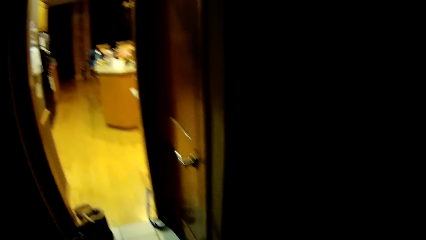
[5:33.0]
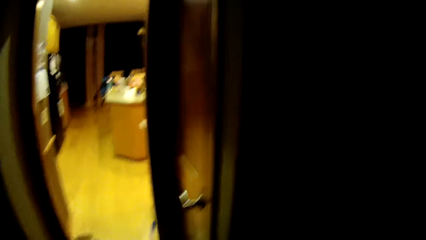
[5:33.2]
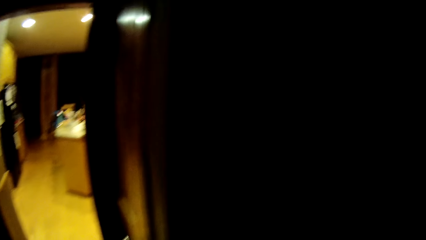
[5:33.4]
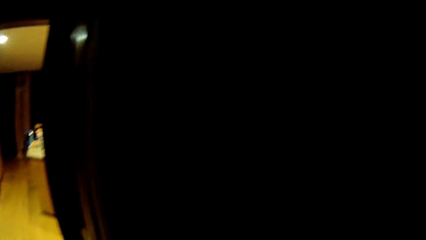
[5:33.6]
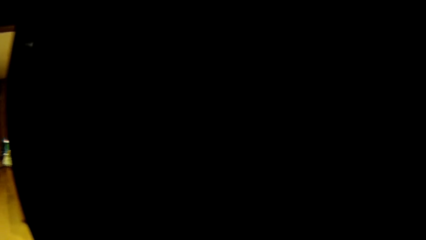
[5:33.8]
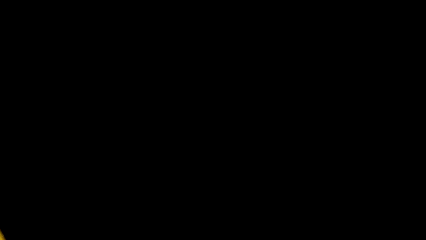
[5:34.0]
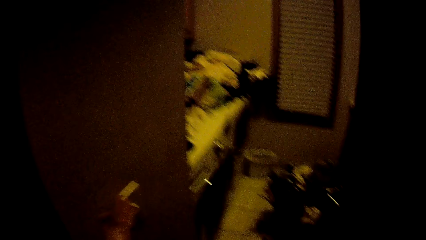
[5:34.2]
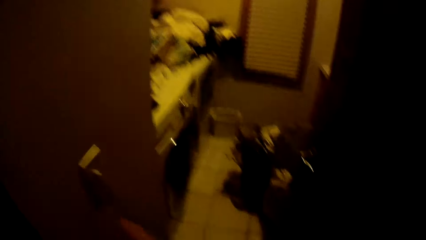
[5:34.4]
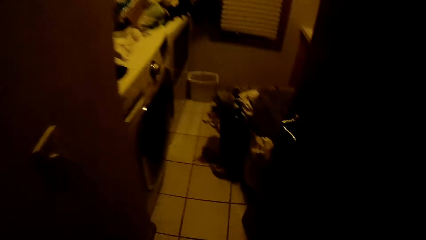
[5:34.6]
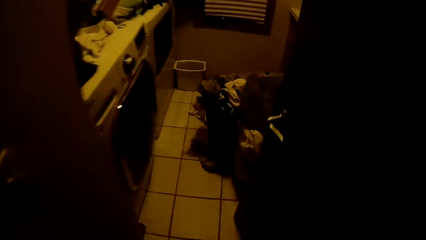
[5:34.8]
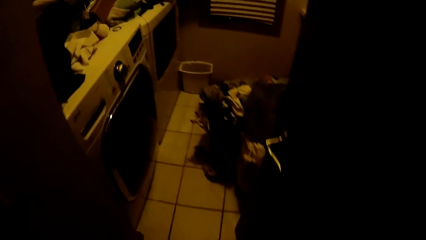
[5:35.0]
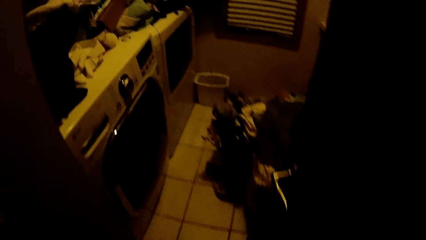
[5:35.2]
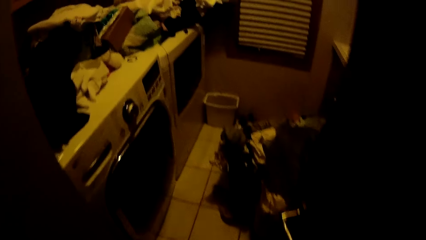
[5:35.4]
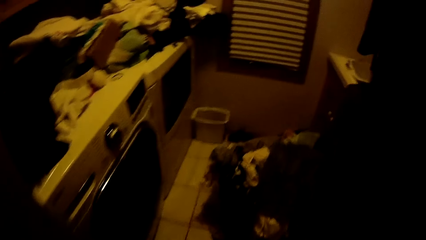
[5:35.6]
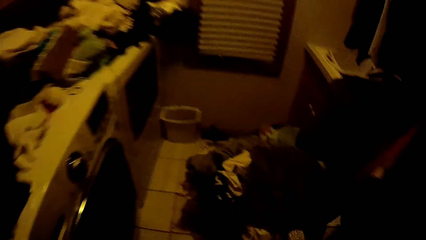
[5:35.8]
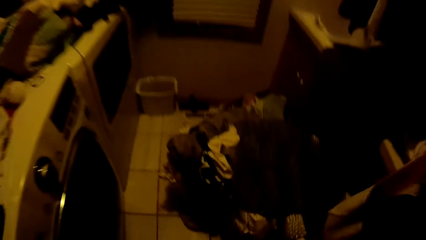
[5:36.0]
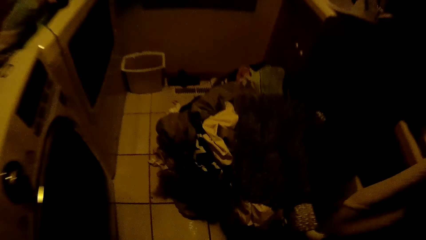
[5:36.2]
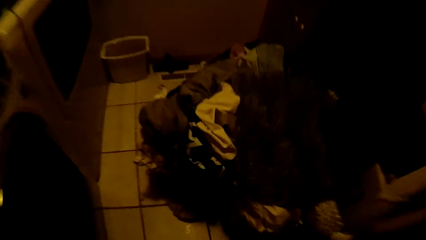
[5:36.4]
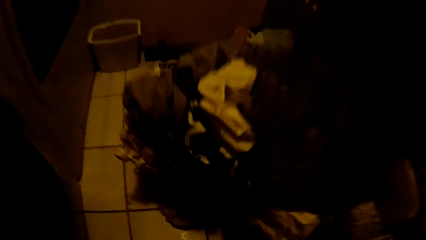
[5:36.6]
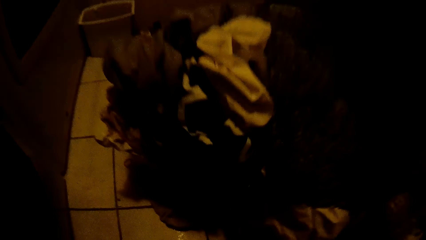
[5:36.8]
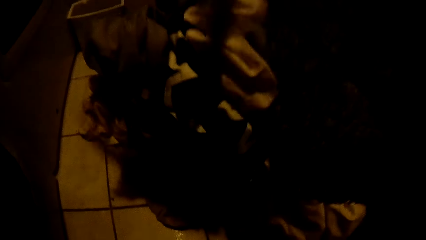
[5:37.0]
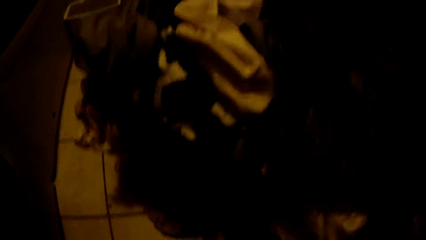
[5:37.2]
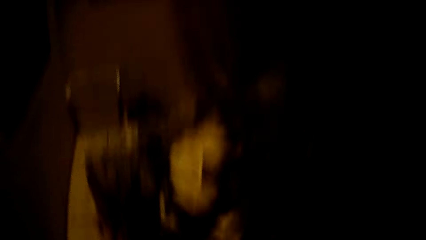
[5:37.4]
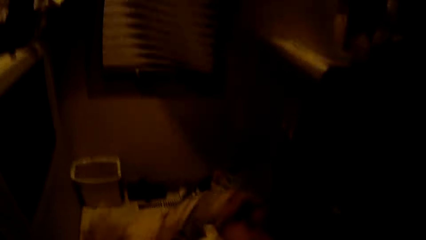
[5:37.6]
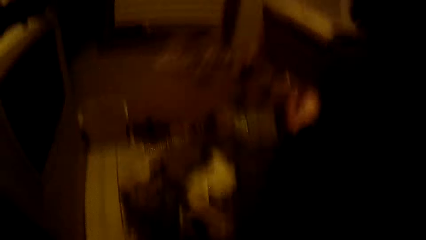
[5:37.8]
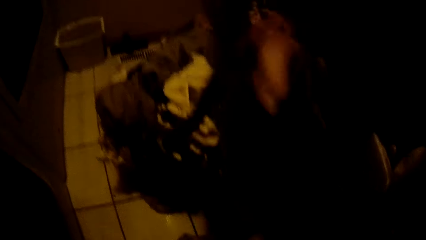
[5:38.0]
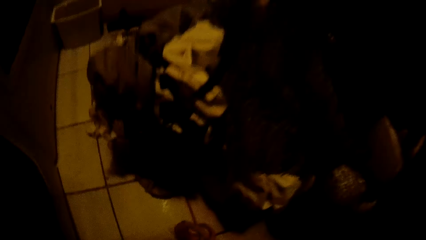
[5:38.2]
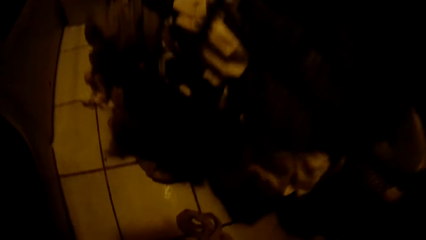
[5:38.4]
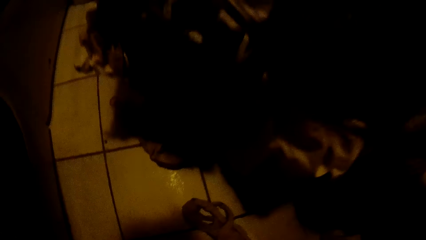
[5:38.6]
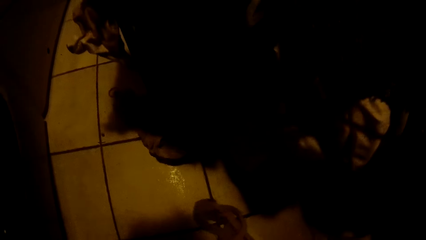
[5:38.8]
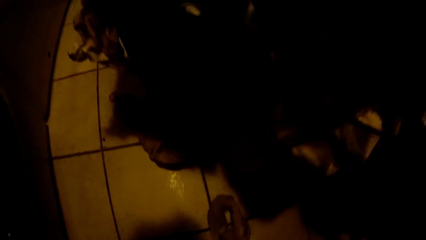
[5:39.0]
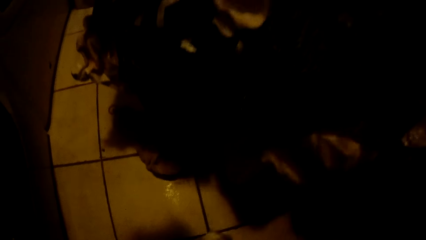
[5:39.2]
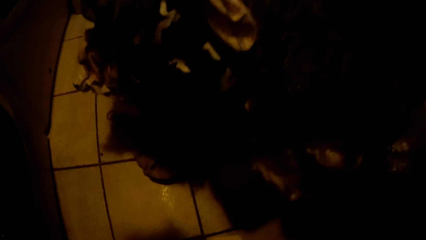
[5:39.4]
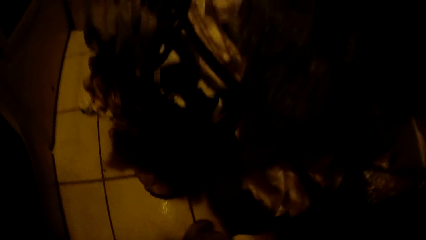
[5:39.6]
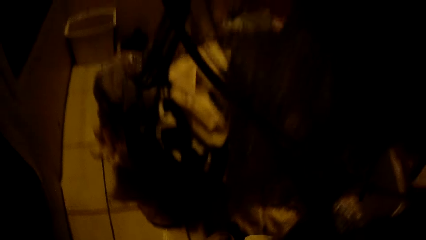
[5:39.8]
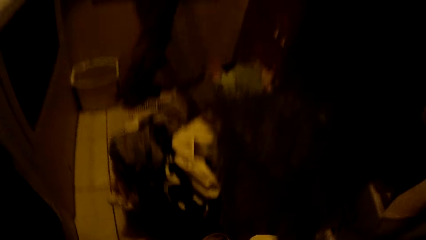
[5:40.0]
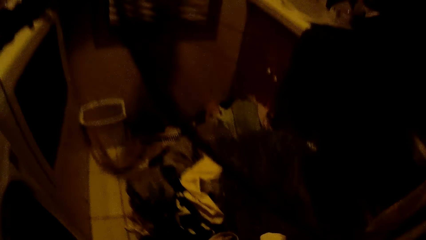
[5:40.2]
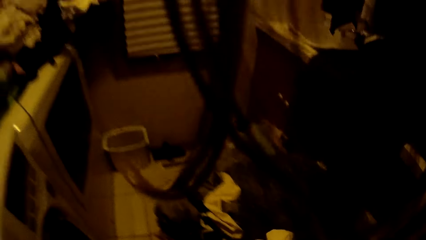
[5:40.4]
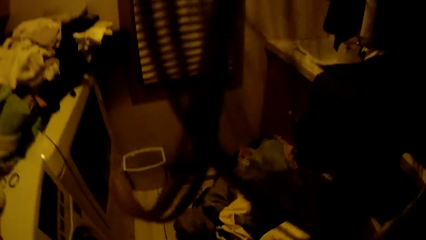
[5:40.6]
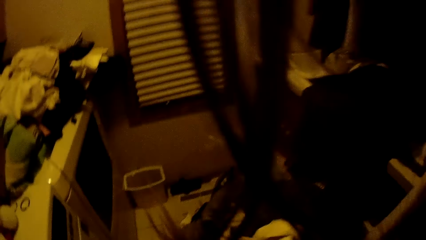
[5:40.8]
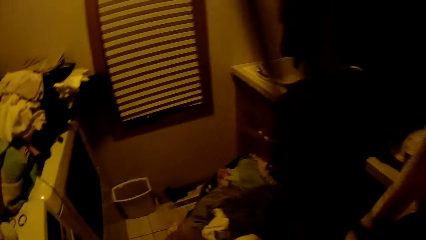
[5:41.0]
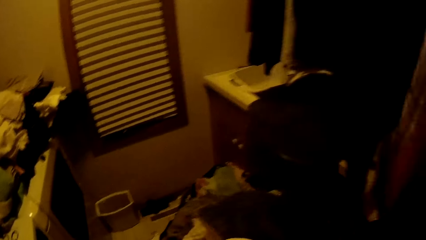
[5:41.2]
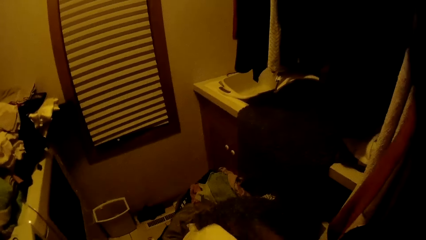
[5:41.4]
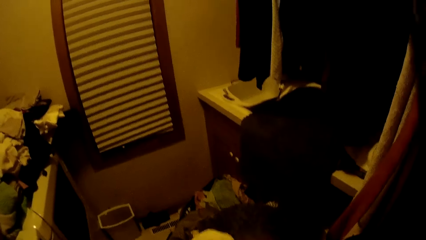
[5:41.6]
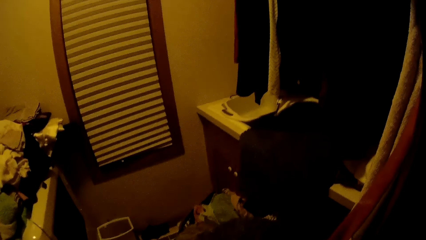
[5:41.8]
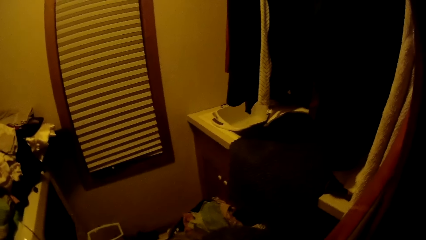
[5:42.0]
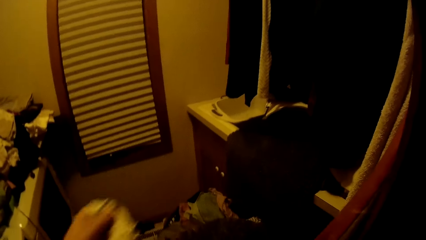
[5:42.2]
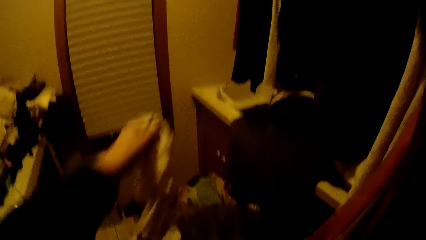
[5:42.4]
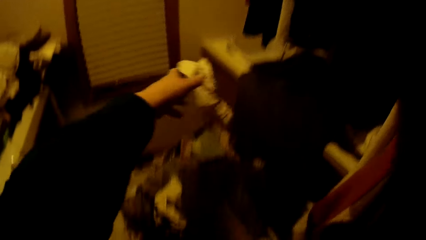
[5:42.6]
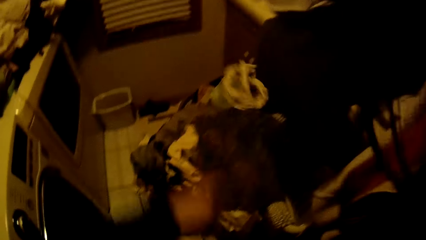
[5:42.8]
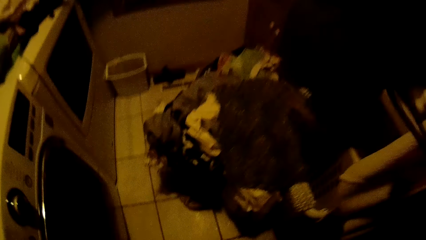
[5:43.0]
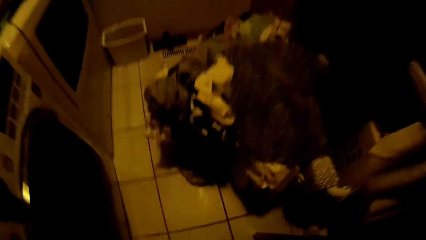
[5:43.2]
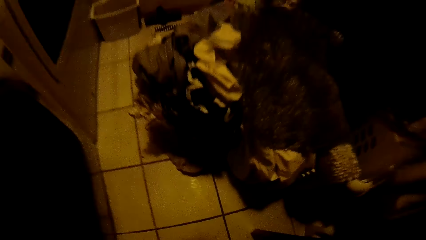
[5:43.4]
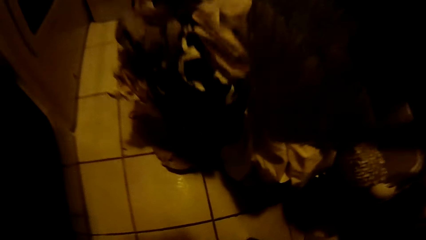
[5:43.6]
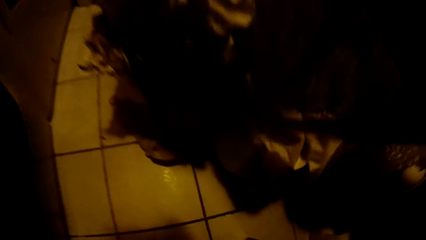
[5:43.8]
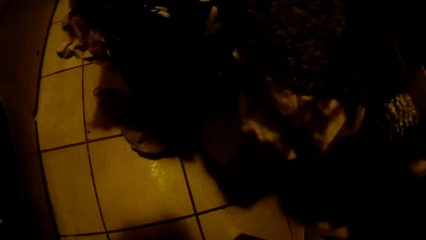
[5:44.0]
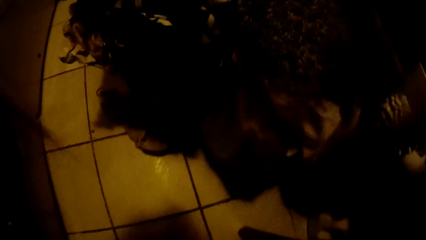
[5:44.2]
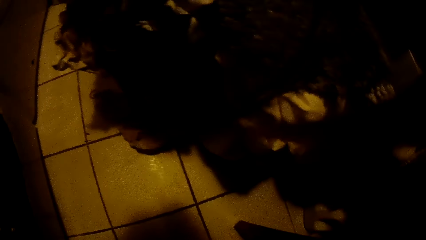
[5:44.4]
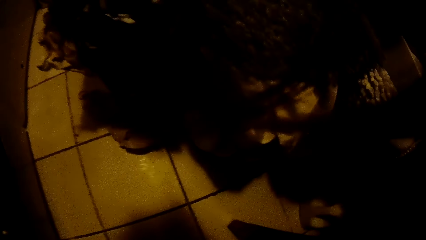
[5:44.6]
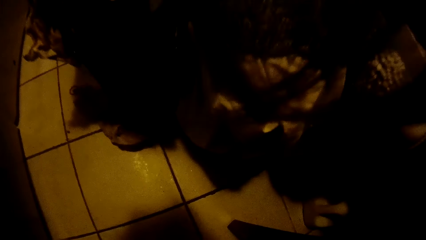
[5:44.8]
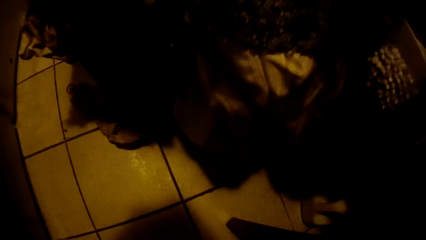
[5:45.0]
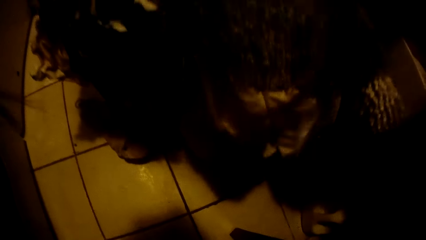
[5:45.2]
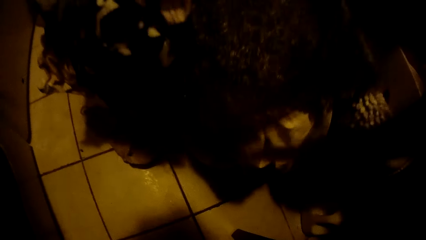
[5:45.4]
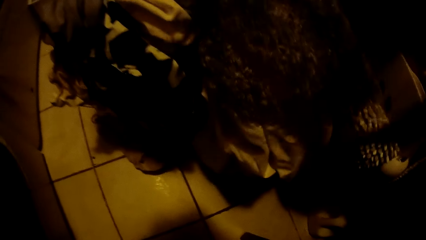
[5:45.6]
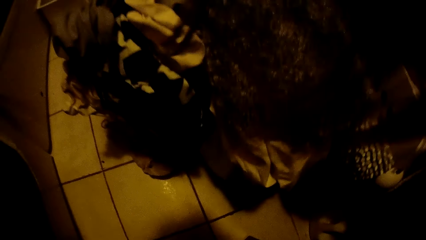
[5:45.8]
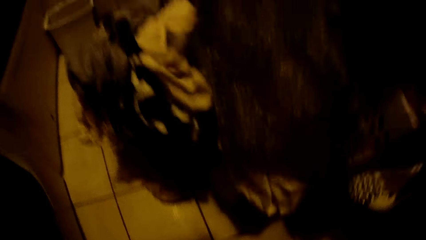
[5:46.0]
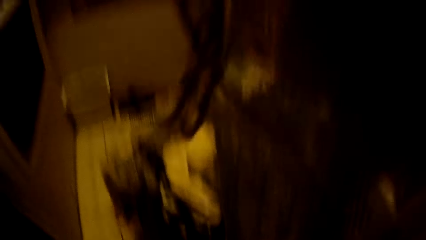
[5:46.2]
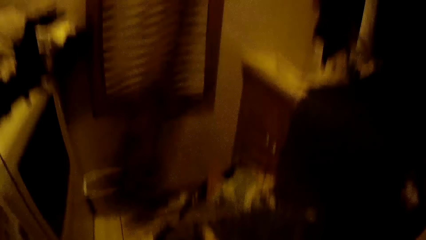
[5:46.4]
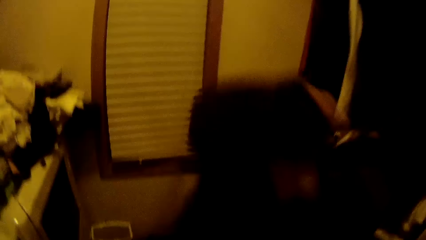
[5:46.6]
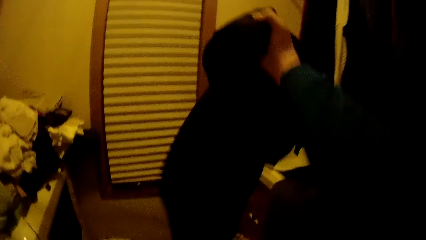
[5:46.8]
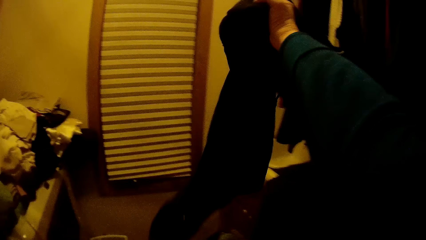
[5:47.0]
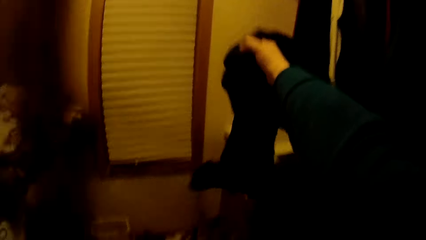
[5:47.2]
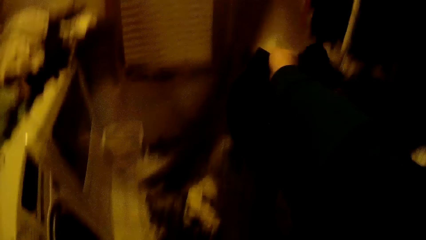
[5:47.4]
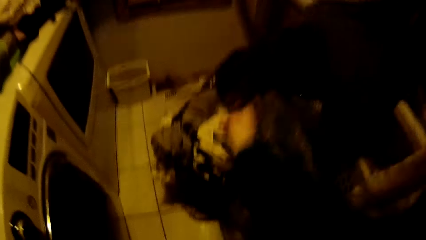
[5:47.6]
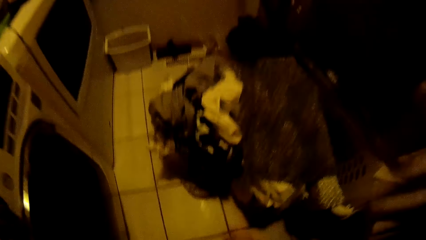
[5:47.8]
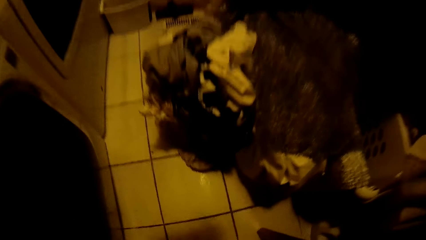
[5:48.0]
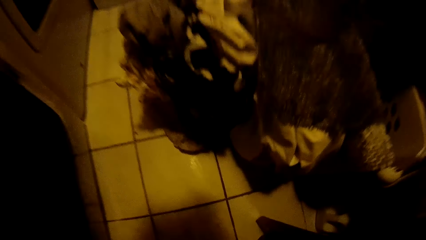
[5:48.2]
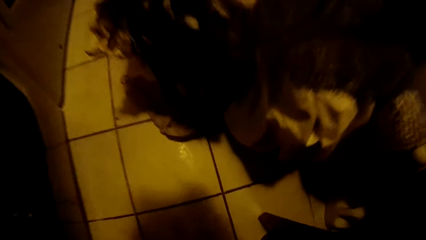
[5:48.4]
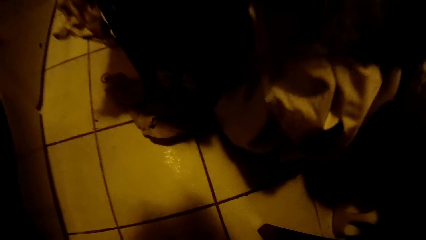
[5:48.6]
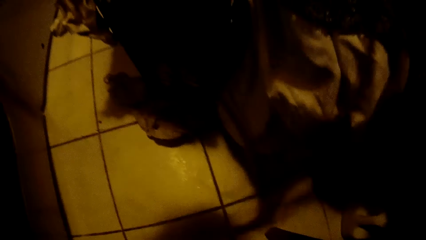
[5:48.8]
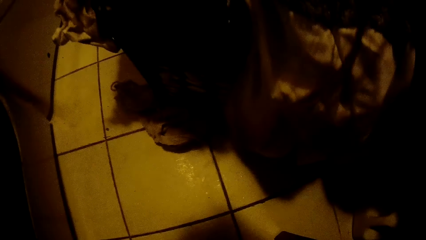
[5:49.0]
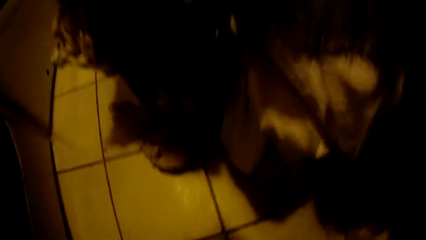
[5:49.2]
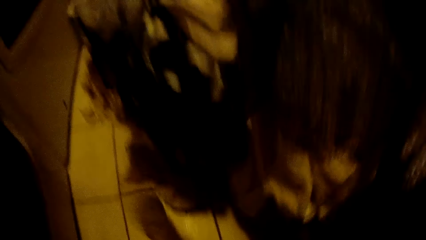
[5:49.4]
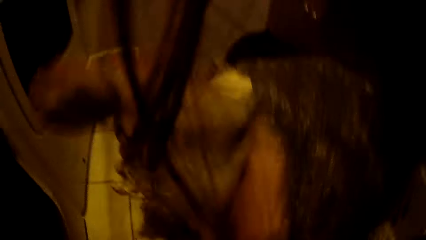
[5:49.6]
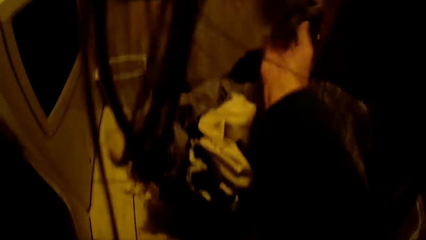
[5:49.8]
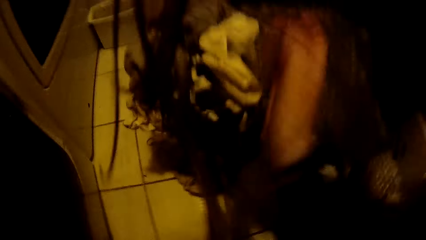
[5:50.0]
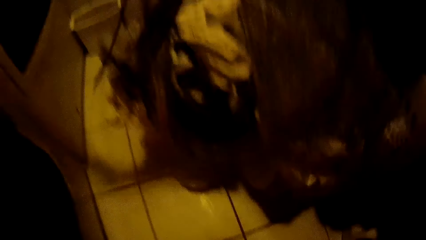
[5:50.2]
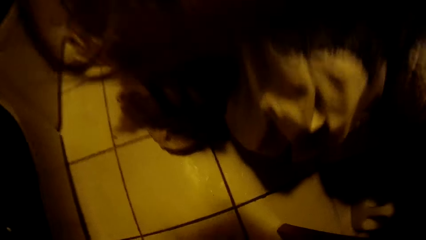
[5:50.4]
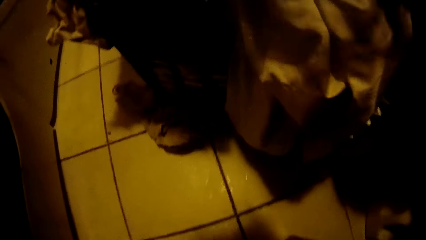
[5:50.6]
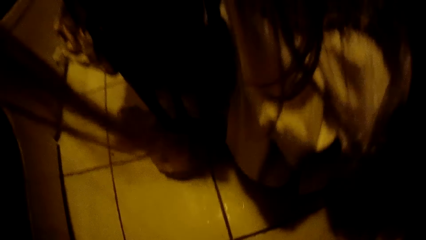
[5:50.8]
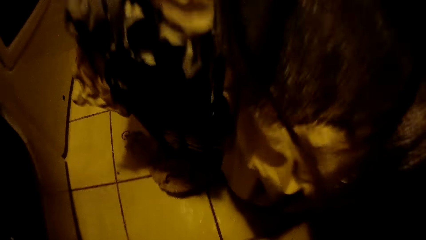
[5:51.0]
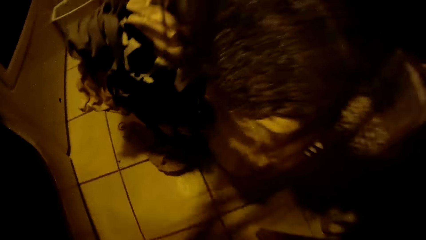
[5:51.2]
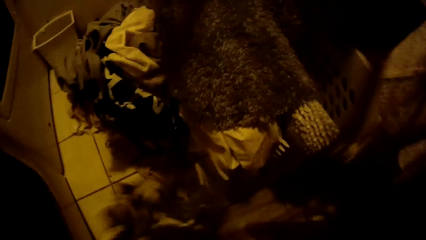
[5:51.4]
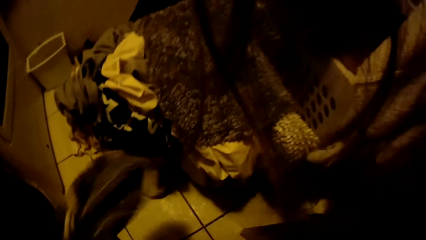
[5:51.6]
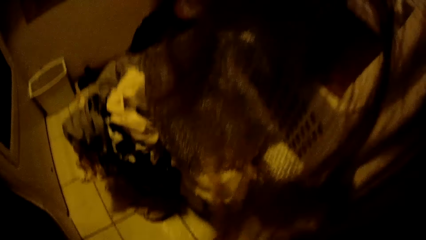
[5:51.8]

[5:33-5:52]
The camera wearer gets into the laundry room. He throws a cloth with his left hand. He moves clothes in the room. He throws the cloth with his right hand.
